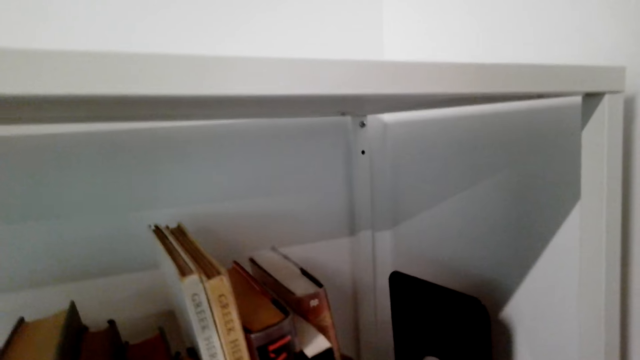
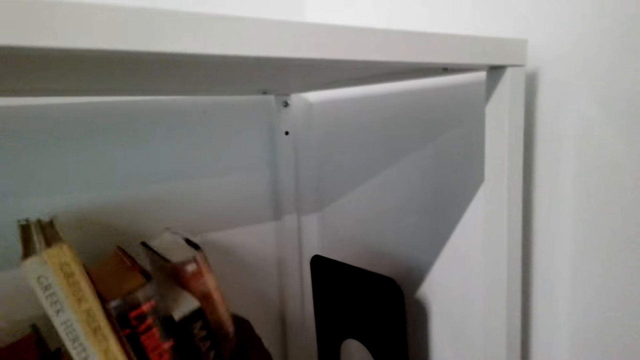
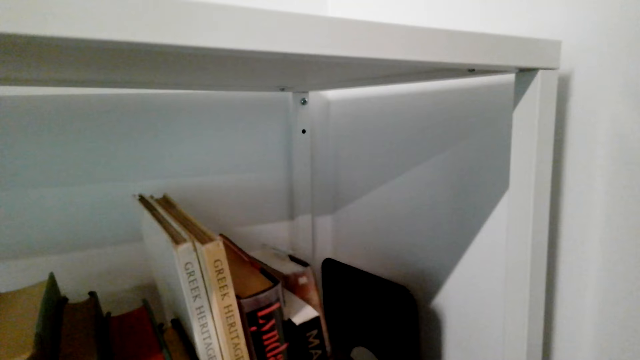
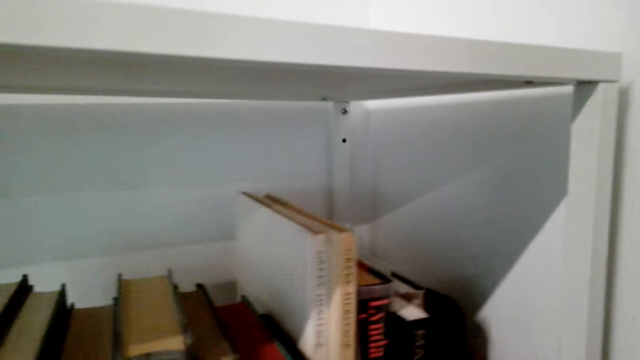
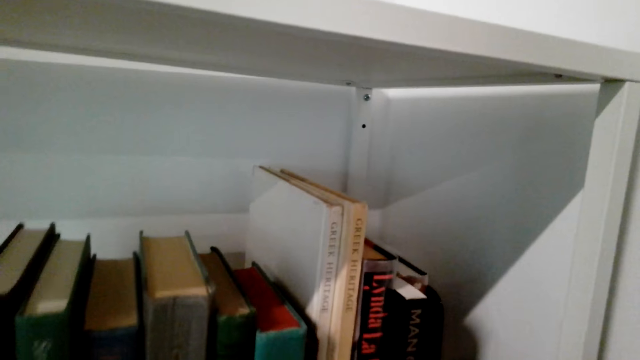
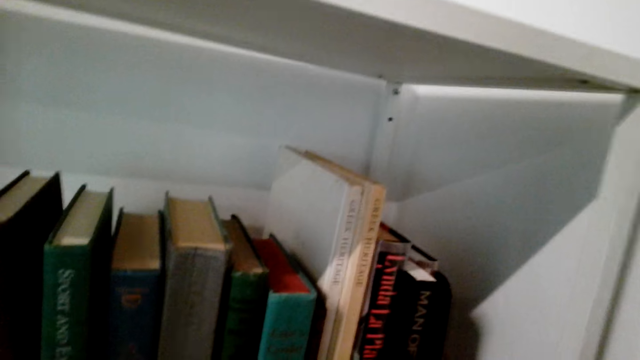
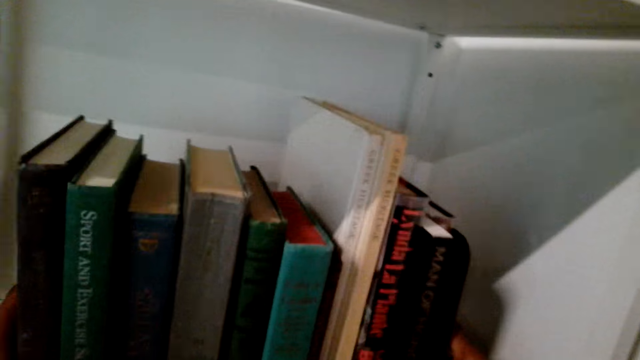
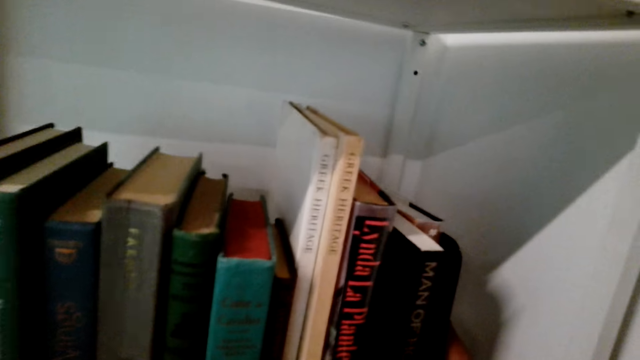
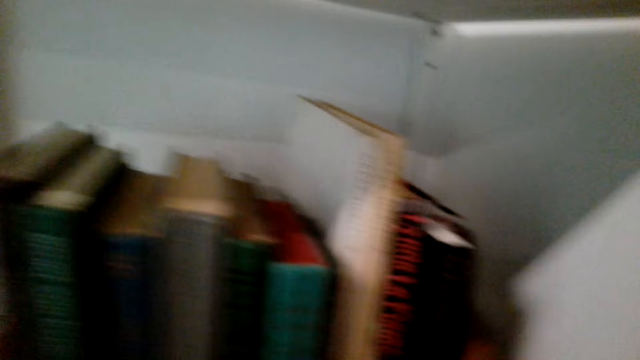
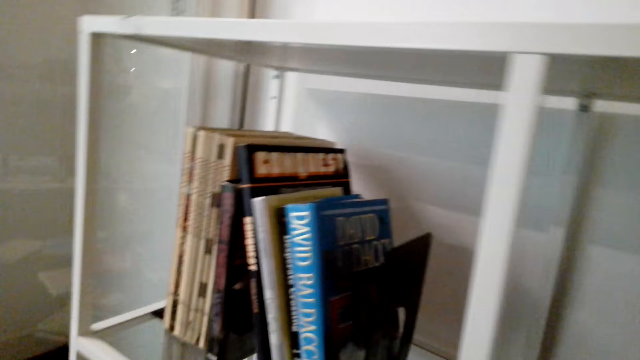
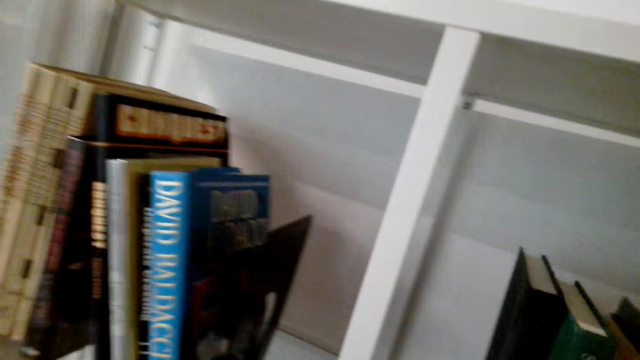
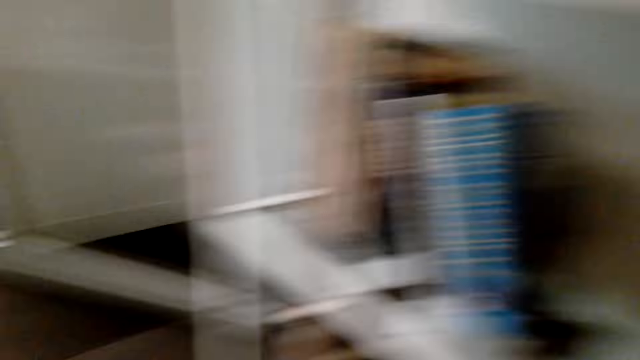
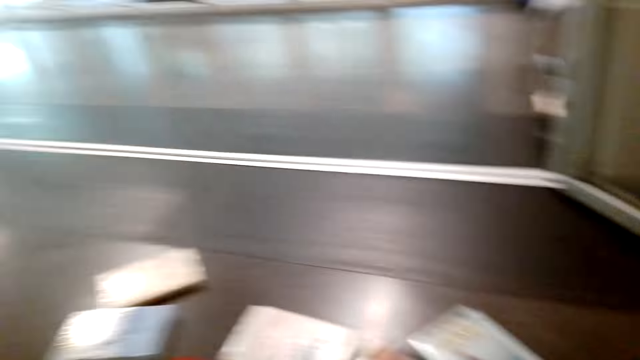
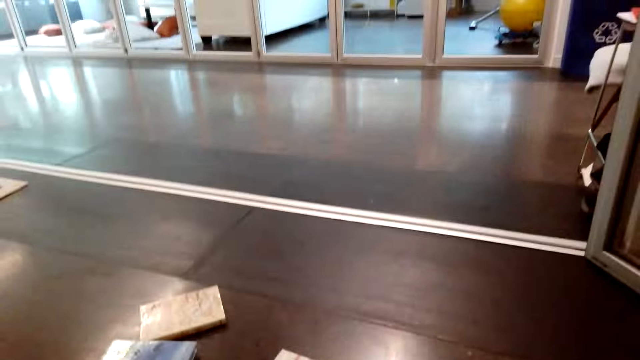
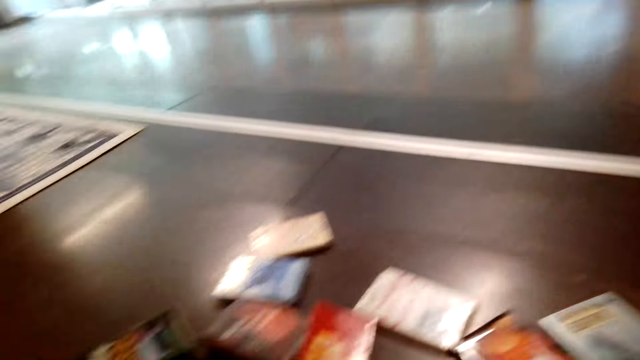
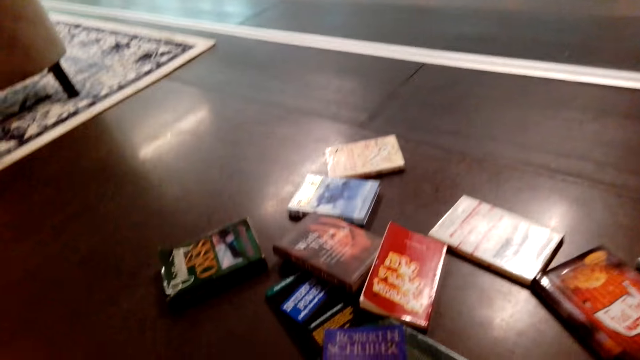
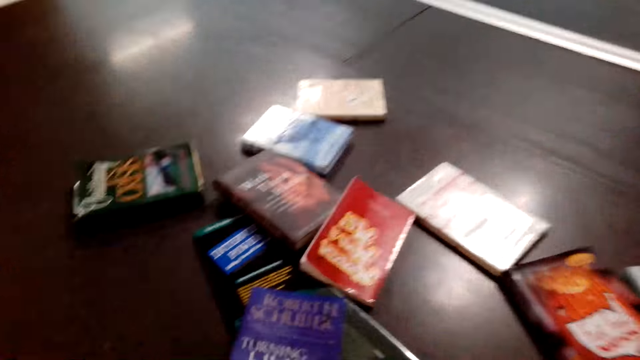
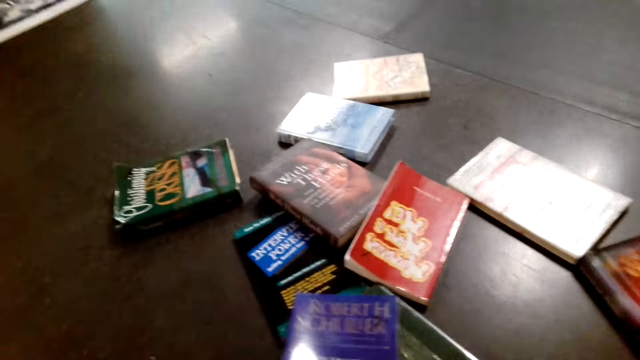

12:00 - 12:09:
The camera wearer turns around.

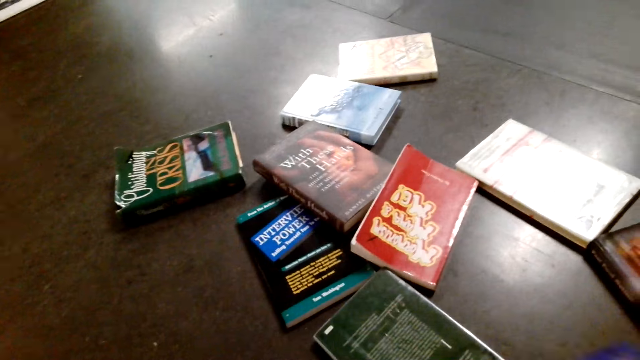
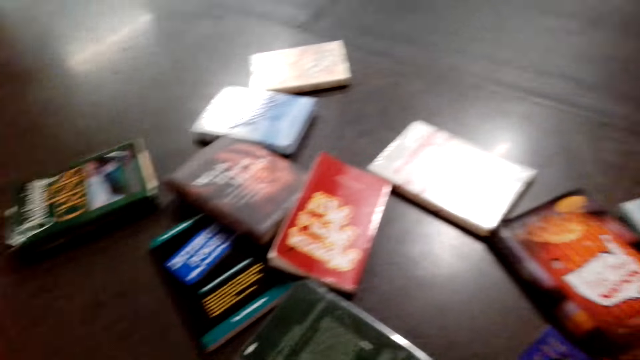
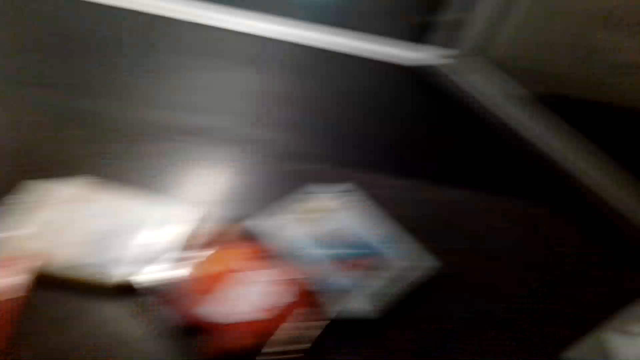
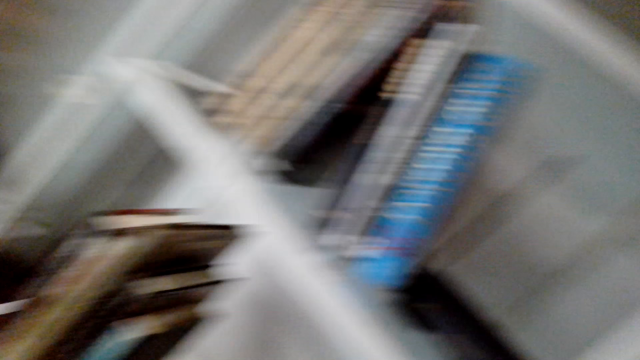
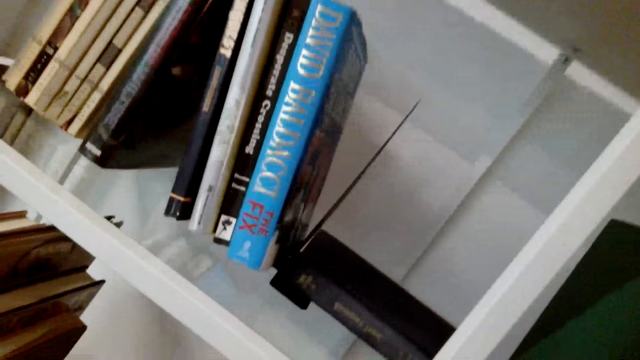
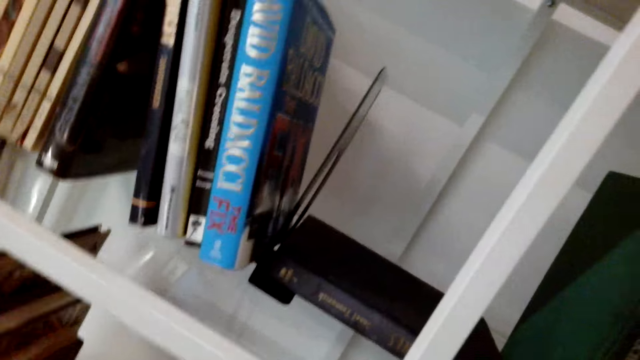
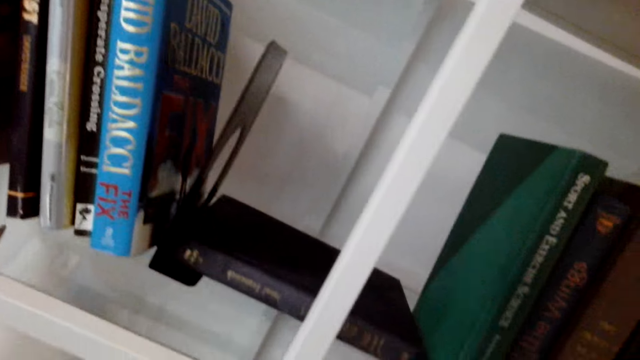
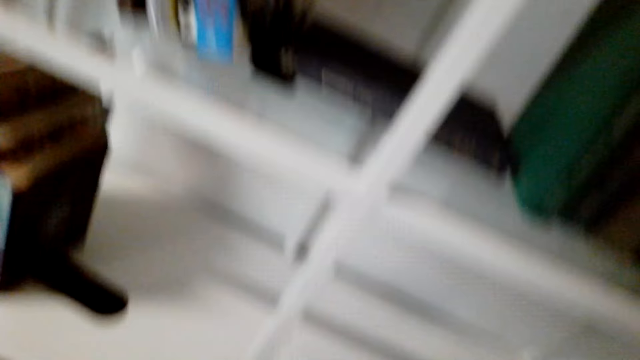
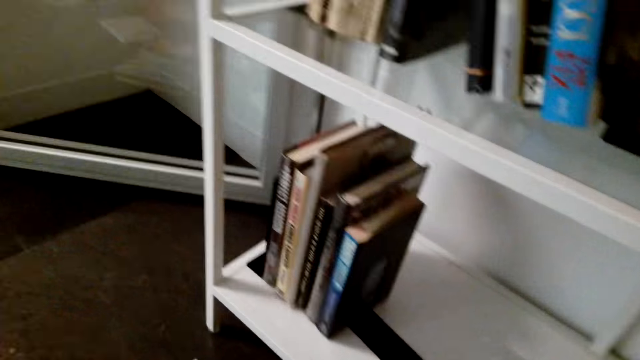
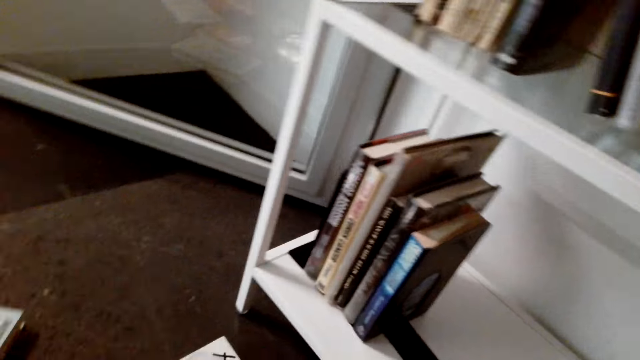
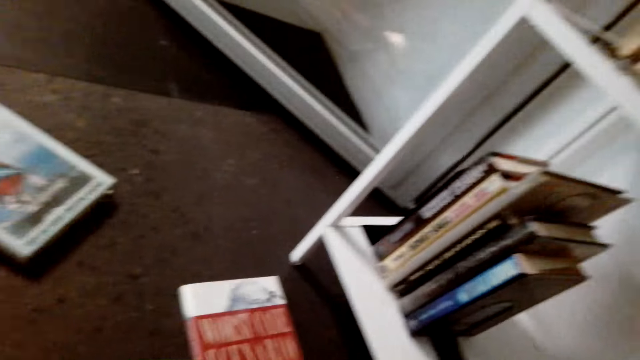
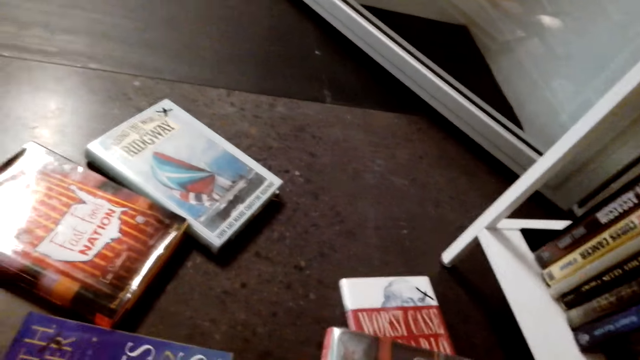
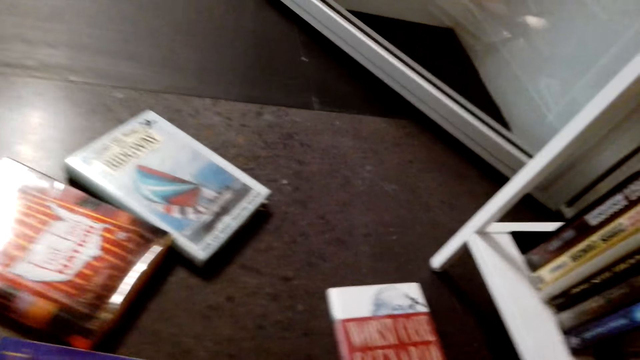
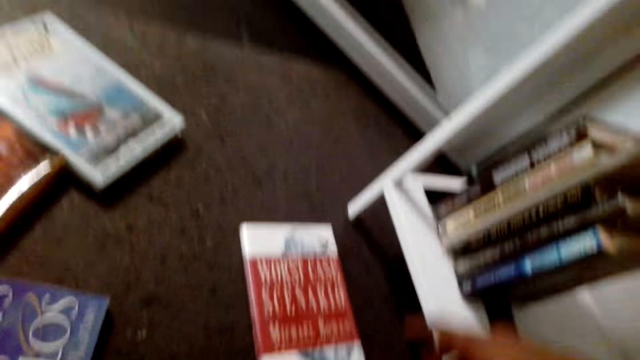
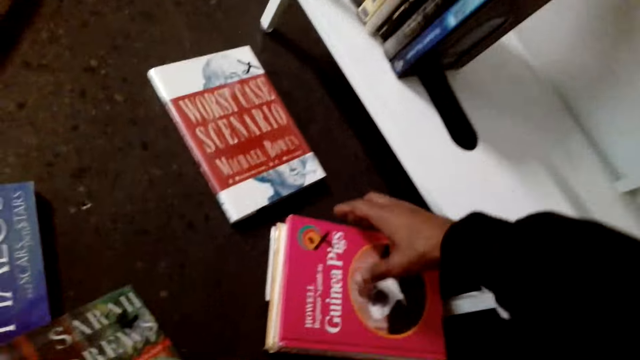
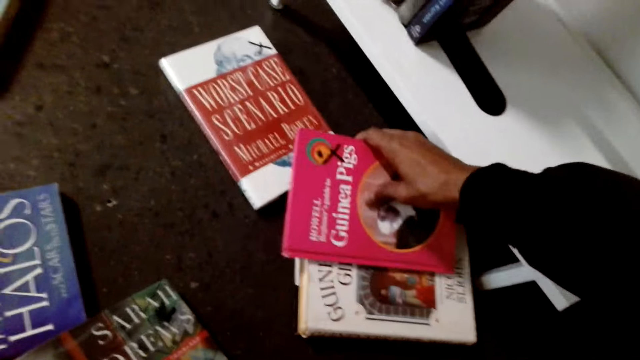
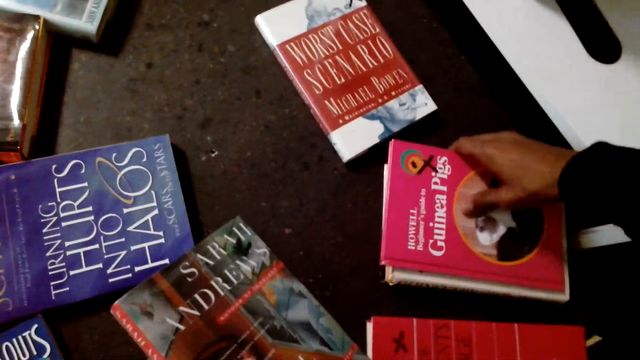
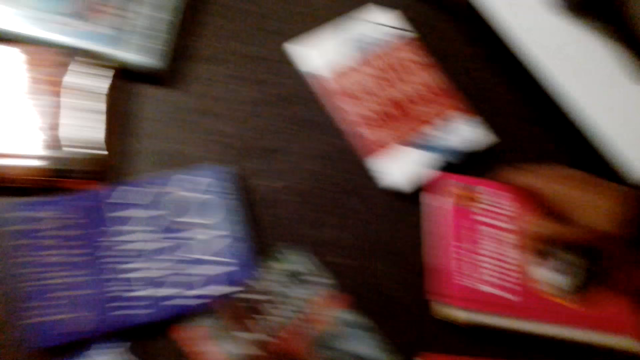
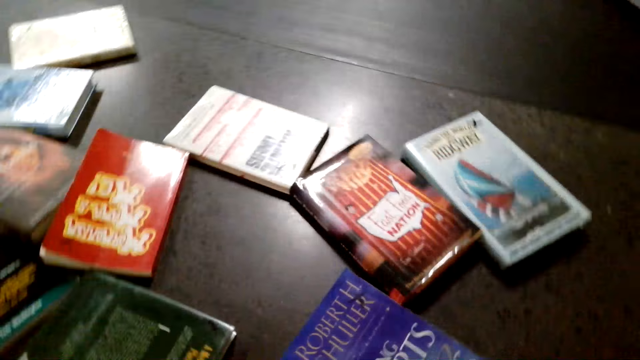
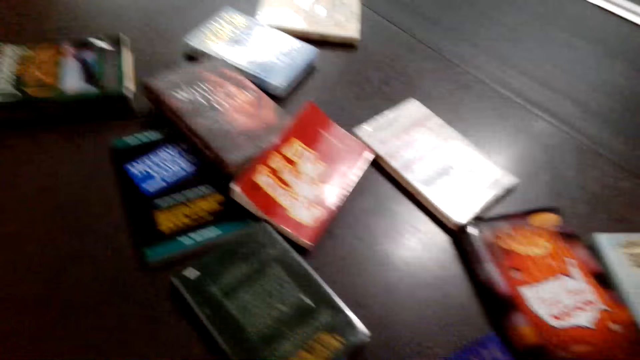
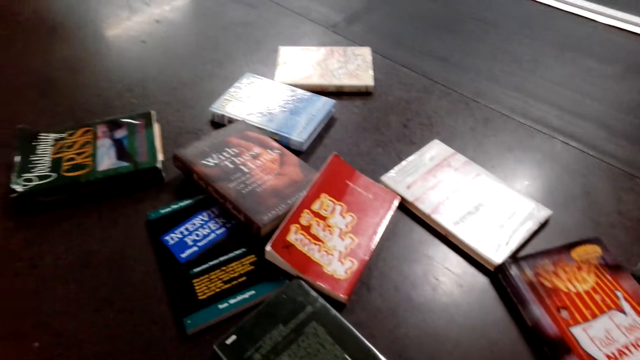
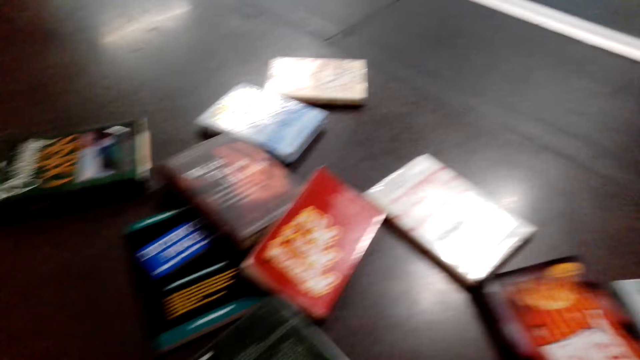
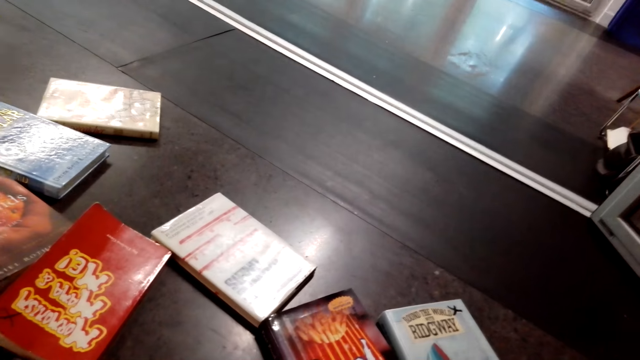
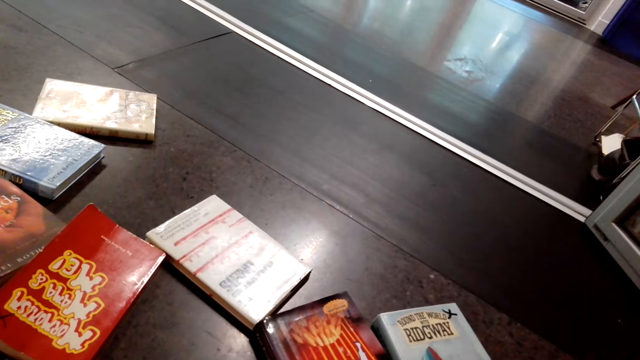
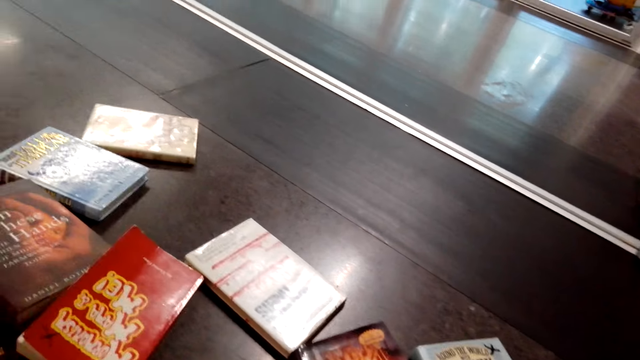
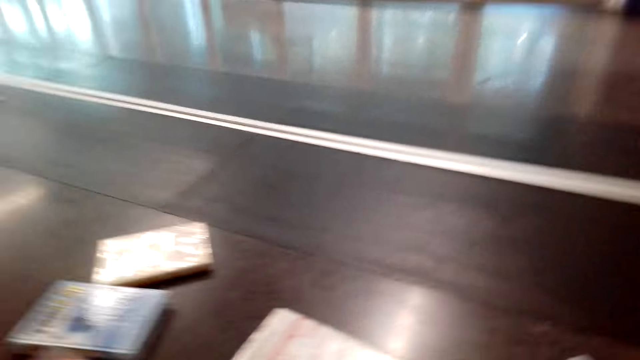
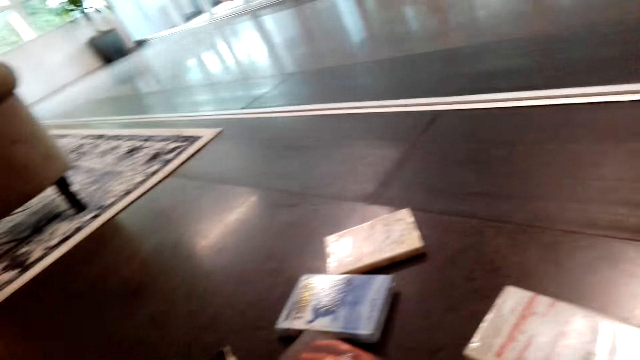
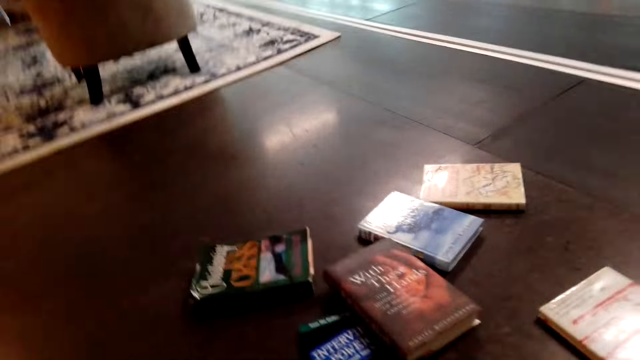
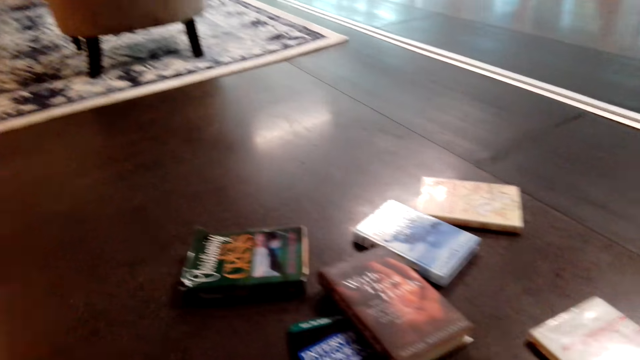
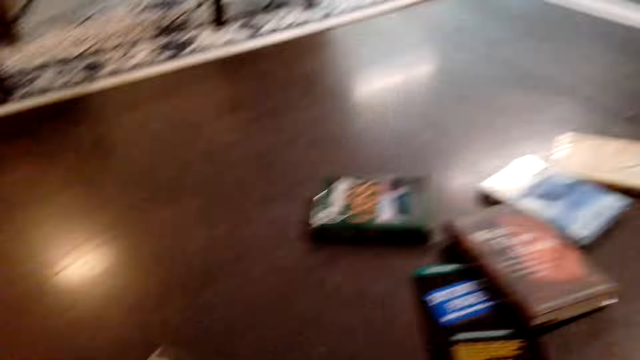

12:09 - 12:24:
The camera wearer looks at the books on the floor. They take more novels on the floor. They turn around. They look at the books on the shelf. They pick up a book from the floor. They arrange the novels on the floor. They look at the books on the floor.
